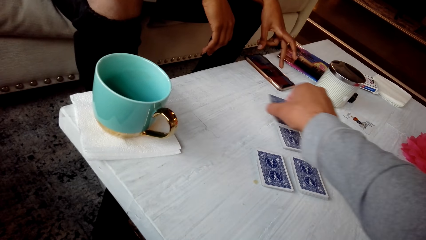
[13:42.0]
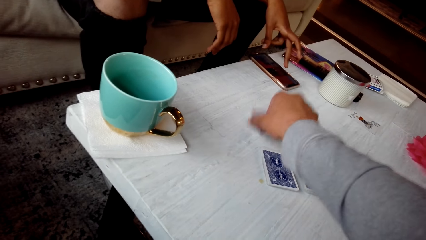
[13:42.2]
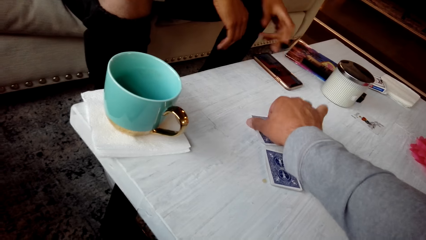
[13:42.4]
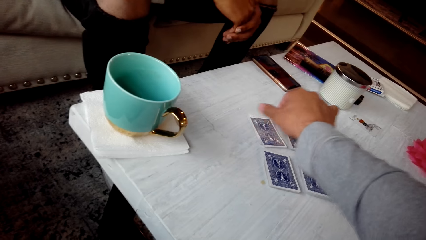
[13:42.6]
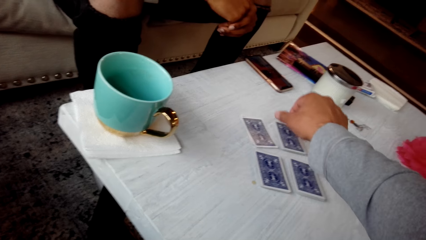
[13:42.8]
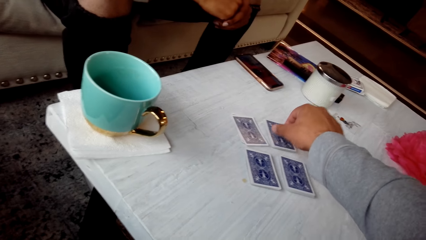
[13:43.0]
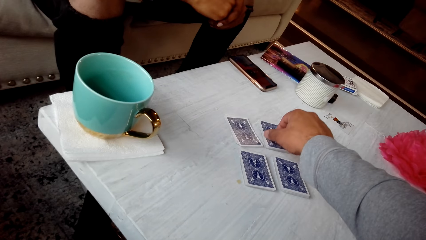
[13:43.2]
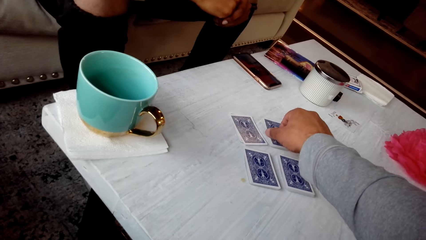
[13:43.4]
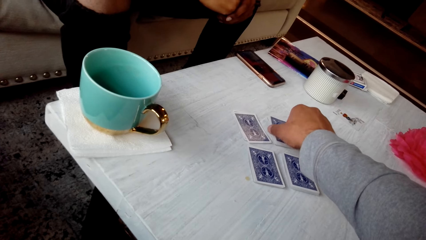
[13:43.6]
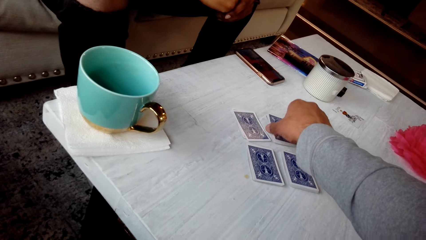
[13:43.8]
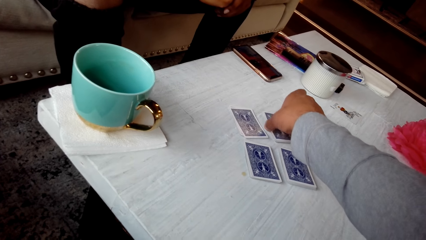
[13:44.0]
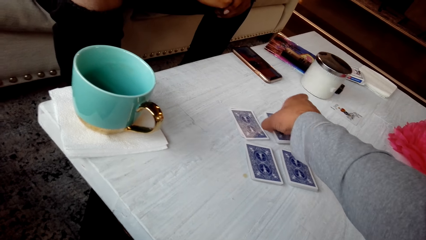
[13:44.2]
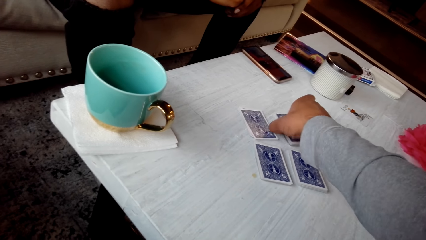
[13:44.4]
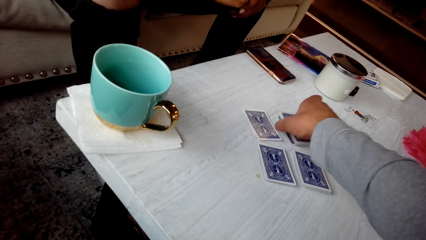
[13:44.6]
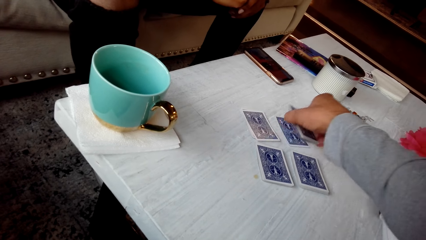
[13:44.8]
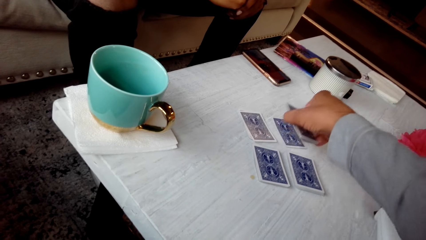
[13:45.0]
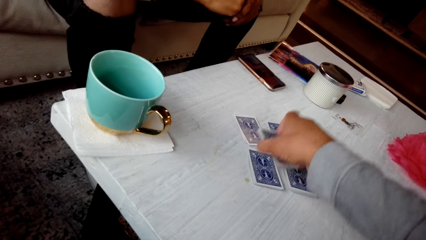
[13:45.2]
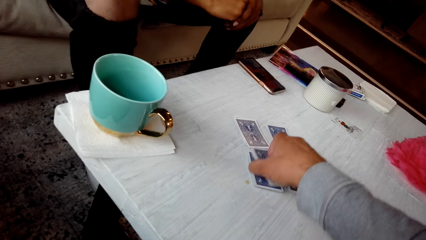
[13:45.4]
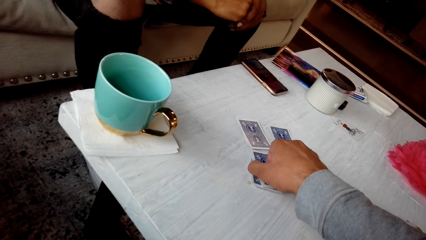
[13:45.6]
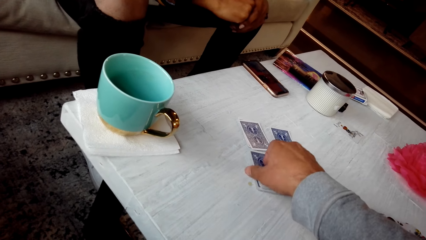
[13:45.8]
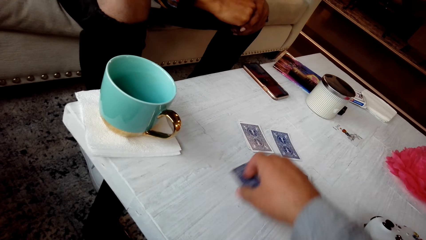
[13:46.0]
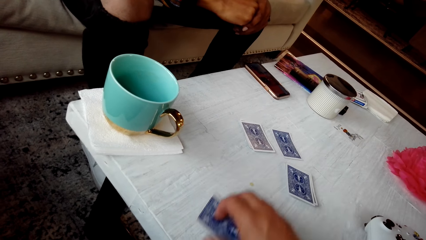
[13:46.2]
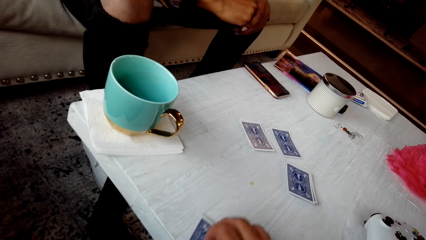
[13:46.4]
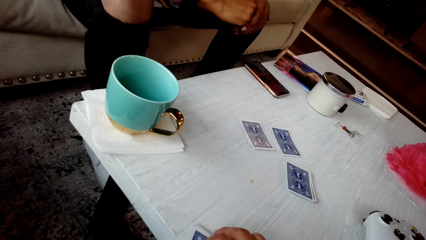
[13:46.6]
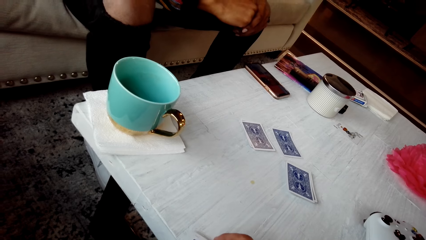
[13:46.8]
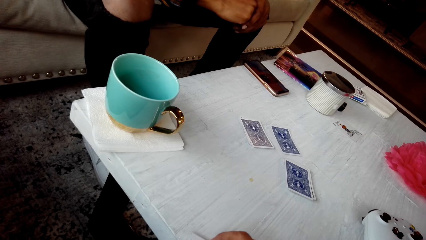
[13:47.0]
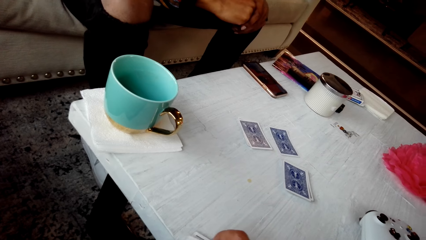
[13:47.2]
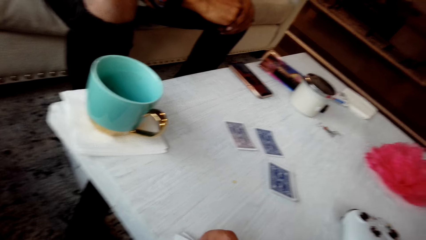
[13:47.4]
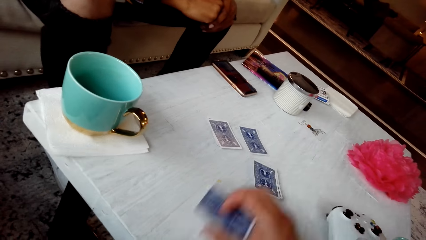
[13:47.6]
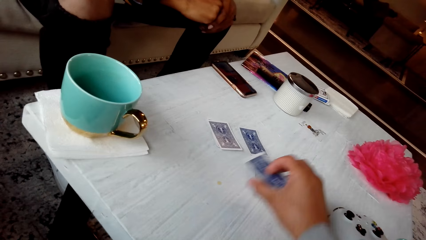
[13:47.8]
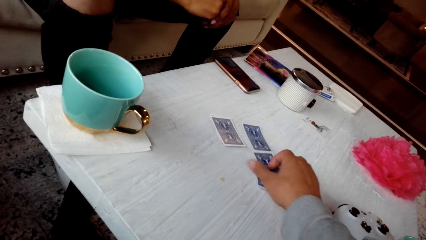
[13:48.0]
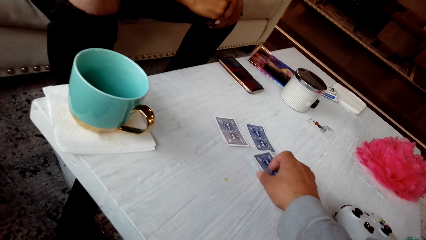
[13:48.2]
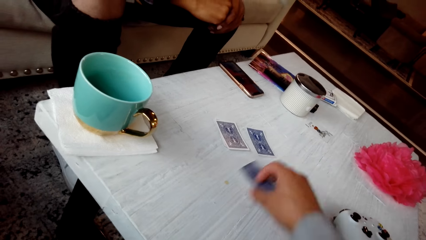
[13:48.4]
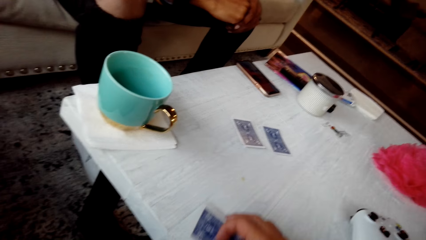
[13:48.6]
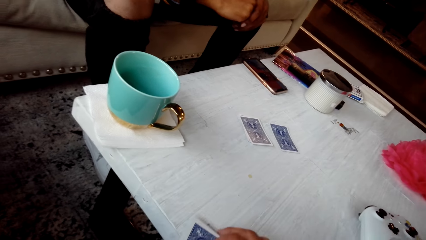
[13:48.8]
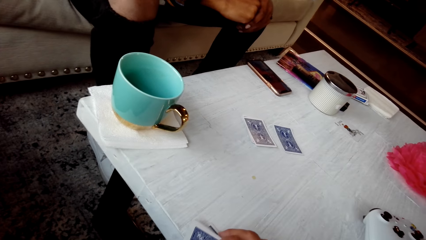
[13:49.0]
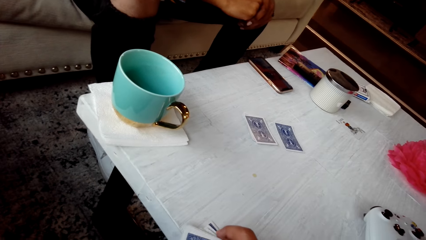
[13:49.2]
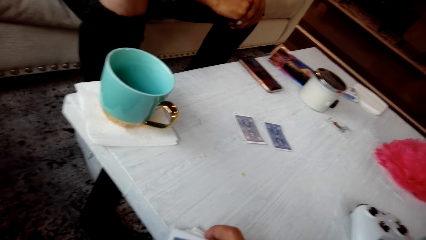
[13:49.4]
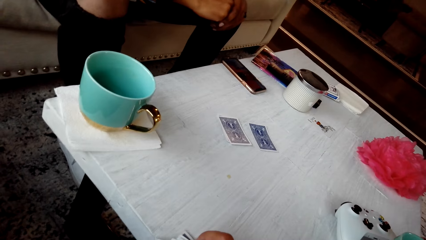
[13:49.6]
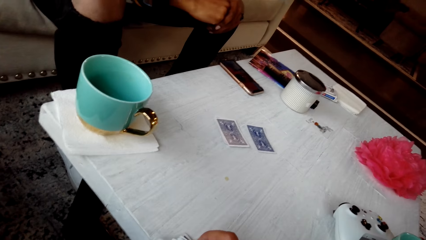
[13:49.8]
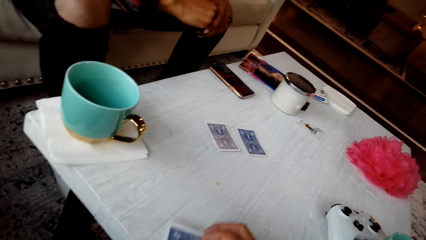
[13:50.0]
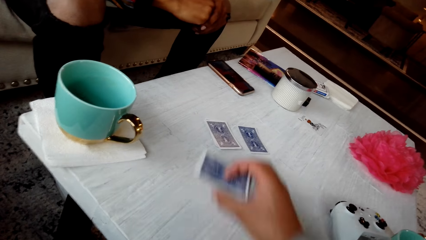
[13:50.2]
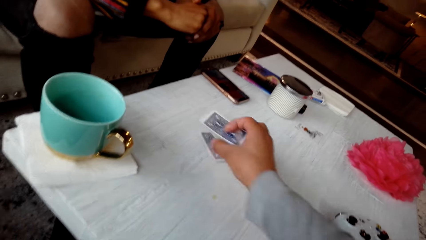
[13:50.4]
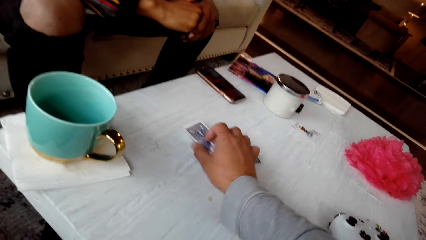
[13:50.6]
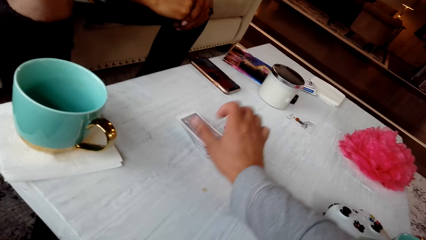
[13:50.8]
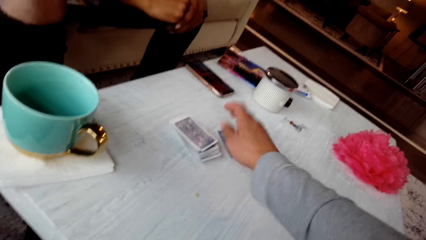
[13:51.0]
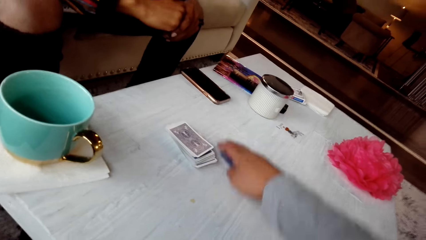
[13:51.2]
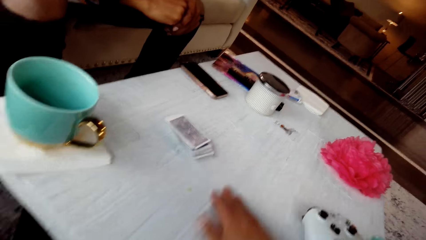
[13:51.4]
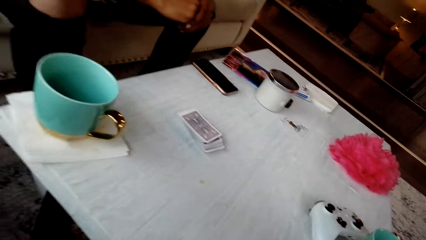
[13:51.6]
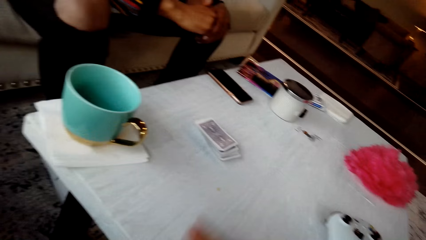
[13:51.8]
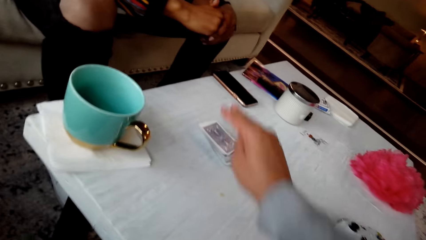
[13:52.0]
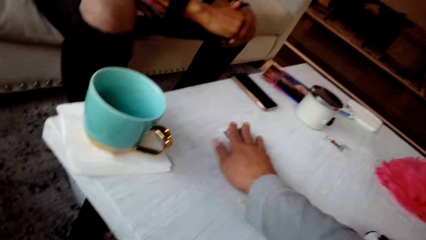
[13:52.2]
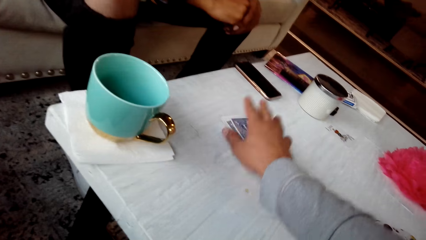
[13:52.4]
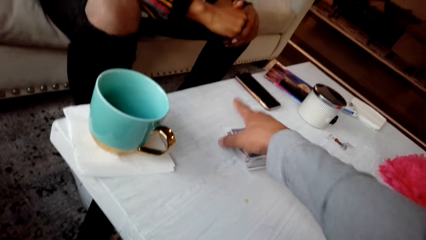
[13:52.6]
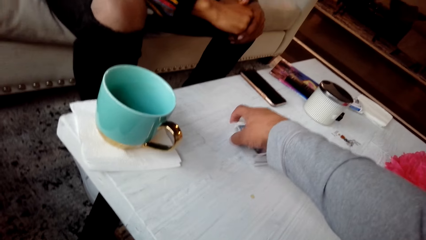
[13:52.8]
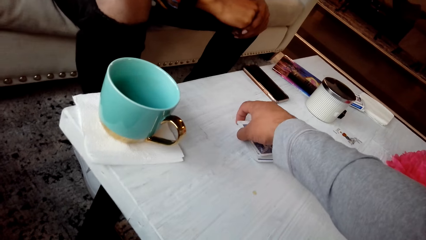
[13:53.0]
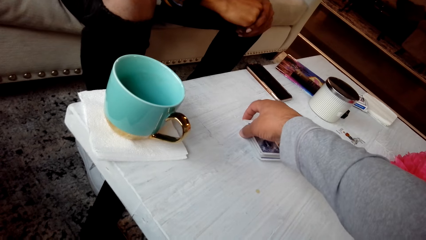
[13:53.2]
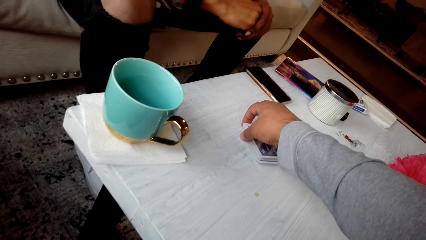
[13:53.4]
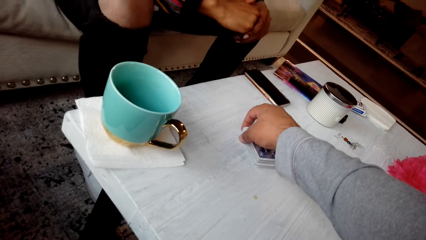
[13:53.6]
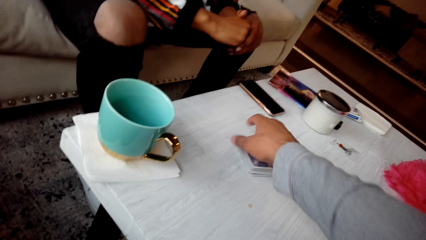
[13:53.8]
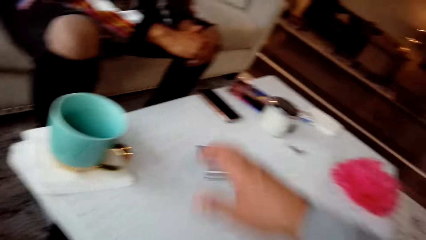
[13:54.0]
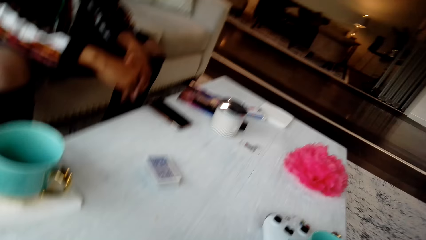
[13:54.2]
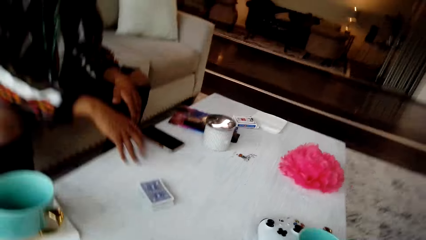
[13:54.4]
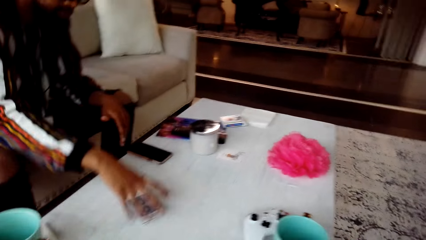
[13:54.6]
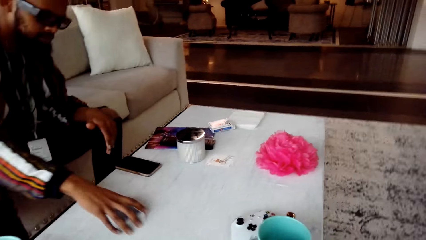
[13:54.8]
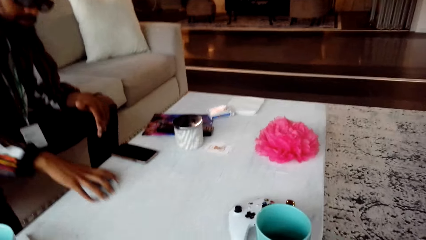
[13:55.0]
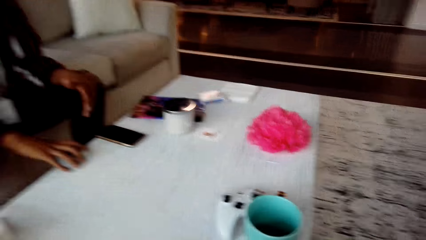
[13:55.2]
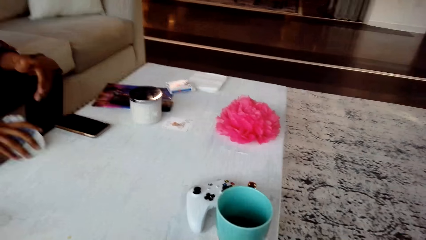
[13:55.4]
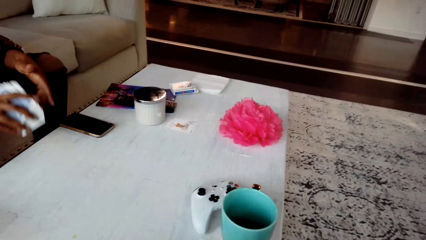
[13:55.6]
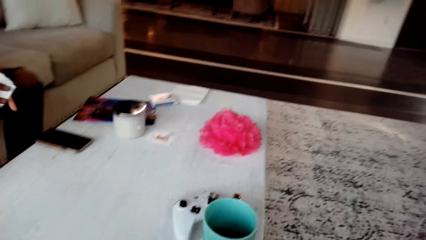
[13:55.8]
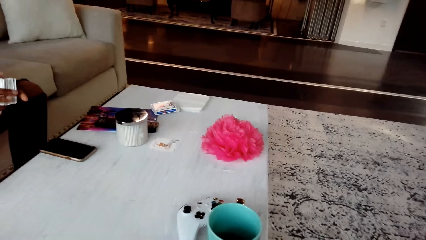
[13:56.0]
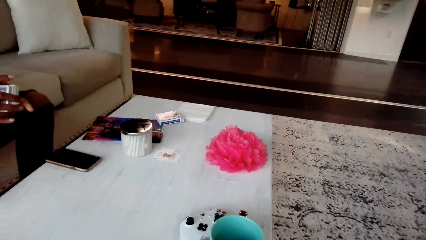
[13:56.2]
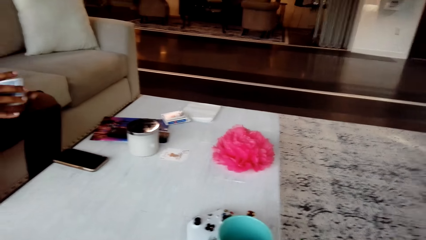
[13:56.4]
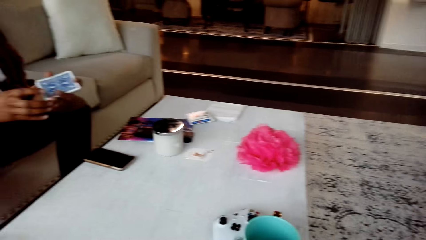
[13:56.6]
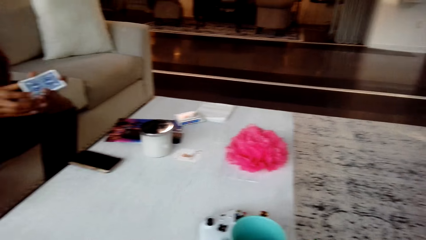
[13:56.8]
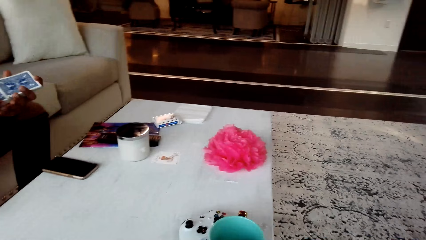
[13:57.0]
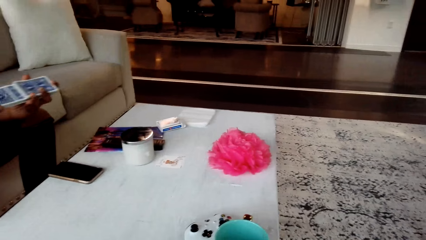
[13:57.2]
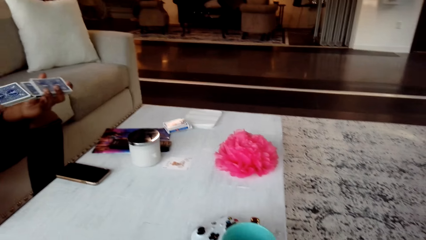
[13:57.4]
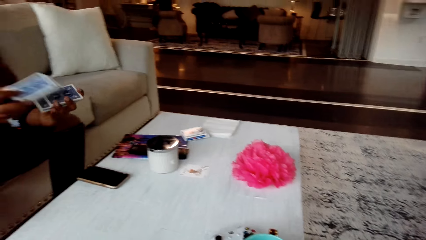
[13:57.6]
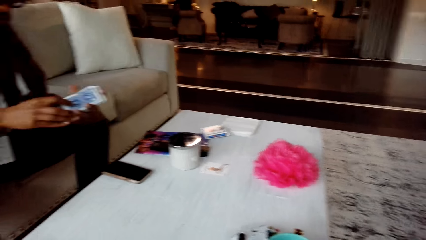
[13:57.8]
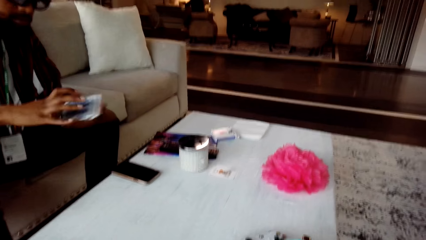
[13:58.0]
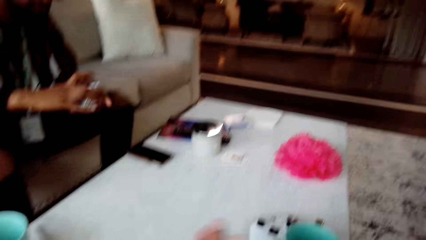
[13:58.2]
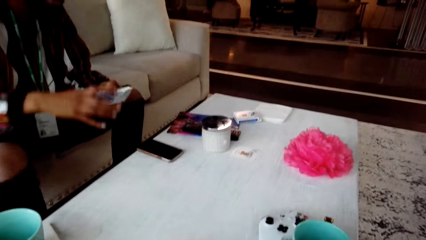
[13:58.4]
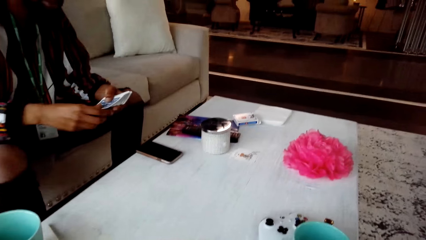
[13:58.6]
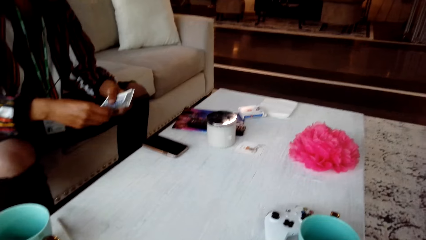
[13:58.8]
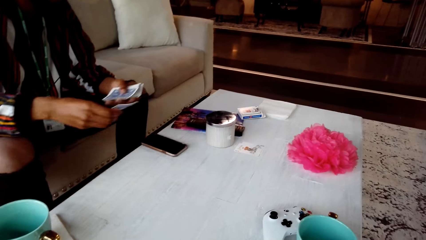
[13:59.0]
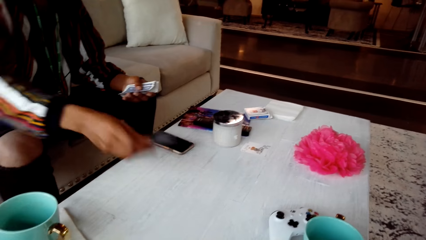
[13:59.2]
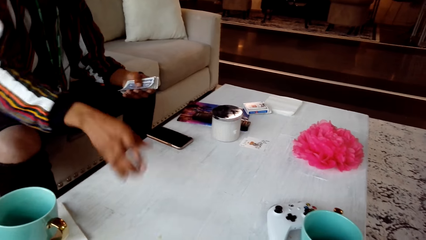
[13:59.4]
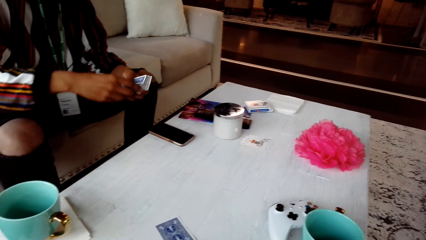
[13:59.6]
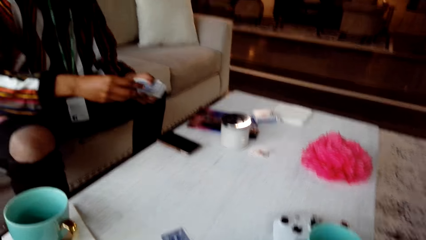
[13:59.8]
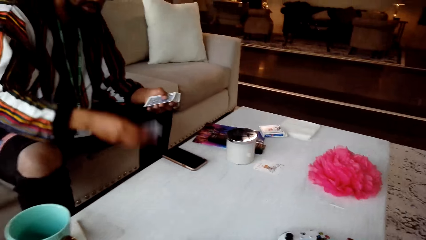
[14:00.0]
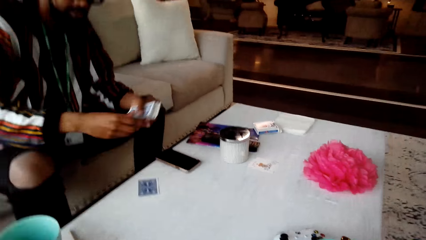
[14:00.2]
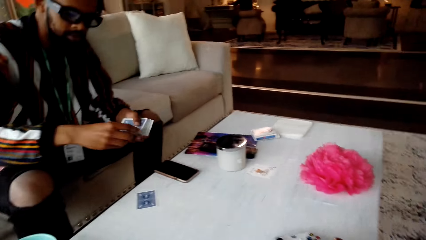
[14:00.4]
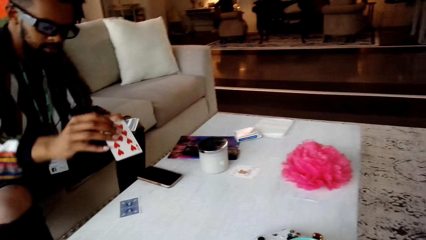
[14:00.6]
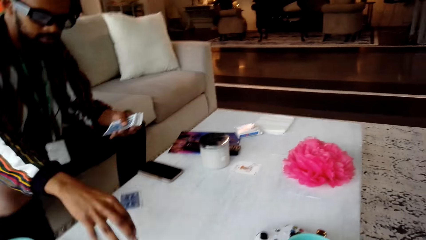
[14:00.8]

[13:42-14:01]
The camera wearer picks up cards from the table, places the cards on the table, picks up some cards from the table, and adjusts the cards on the table. A man picks up the cards from the table and shuffles the cards. The camera wearer converses with the man. The man distributes the cards on the table.
